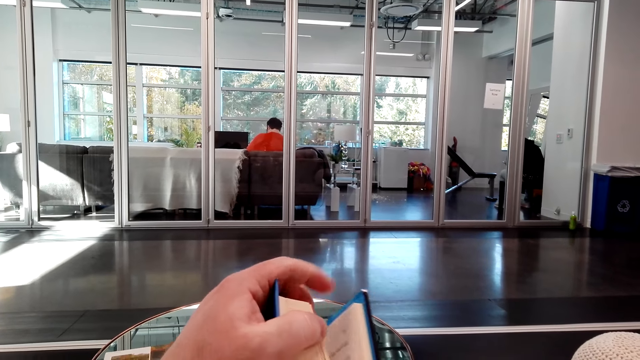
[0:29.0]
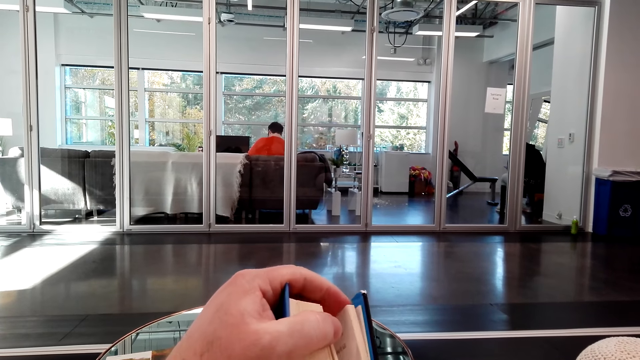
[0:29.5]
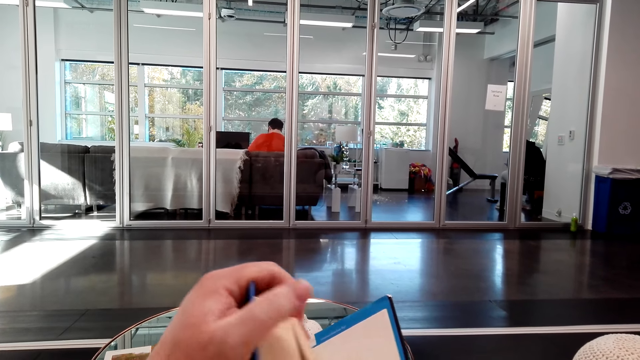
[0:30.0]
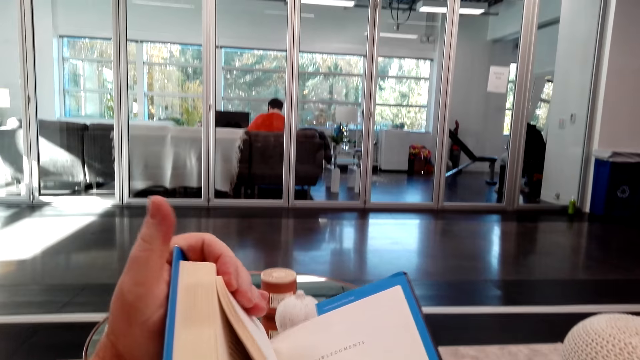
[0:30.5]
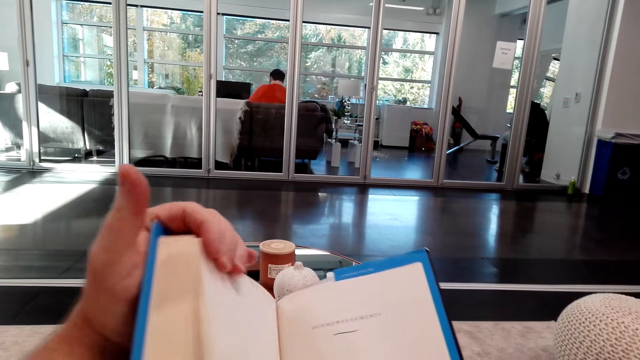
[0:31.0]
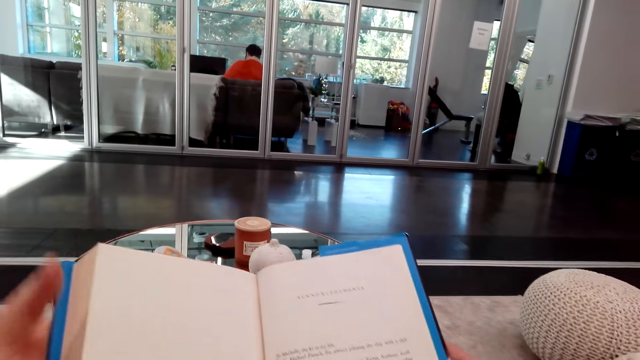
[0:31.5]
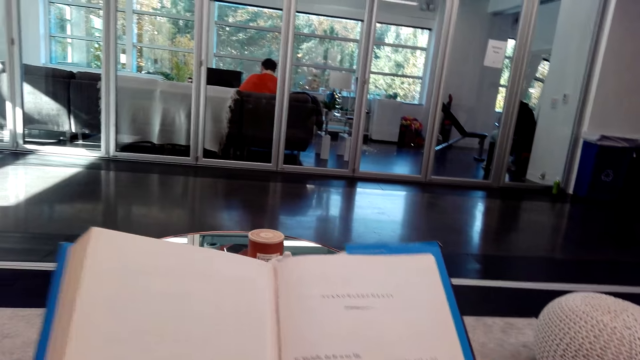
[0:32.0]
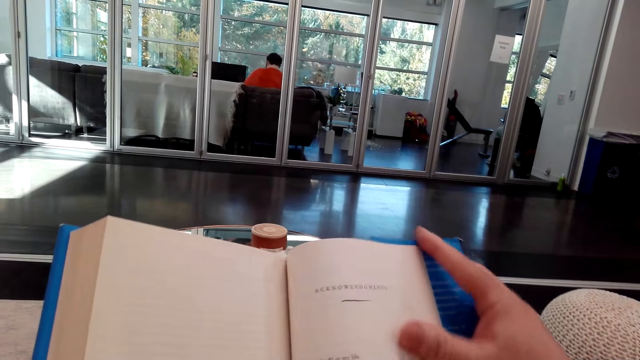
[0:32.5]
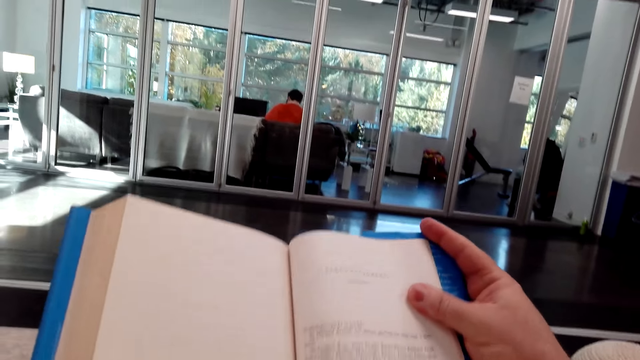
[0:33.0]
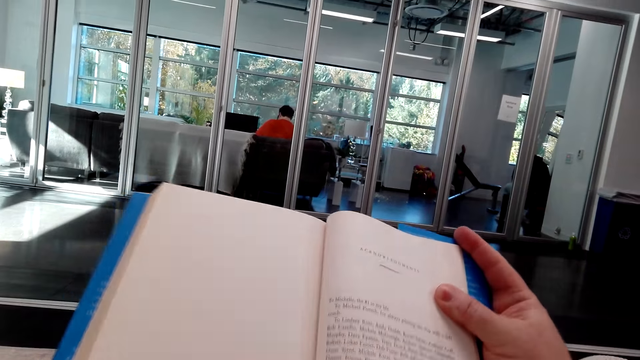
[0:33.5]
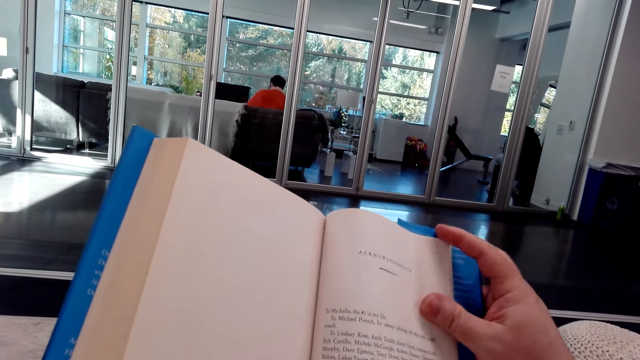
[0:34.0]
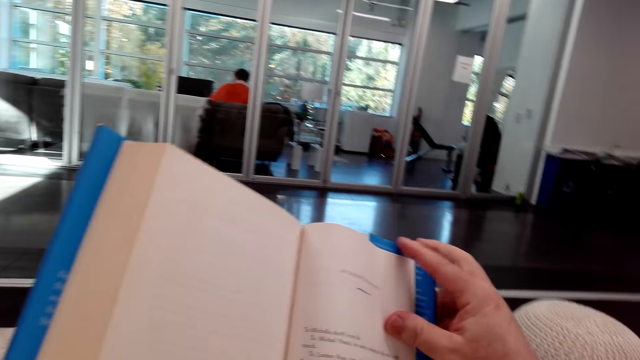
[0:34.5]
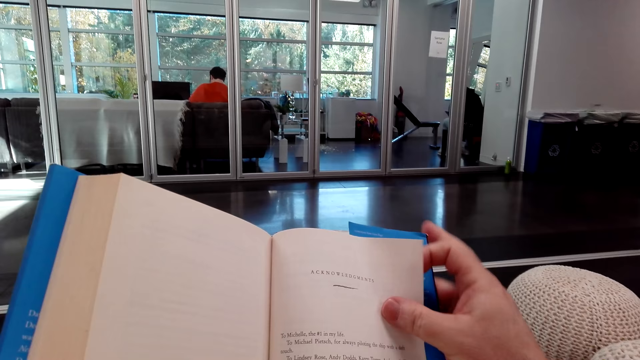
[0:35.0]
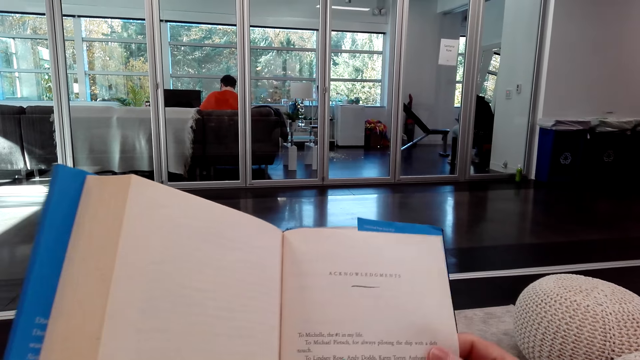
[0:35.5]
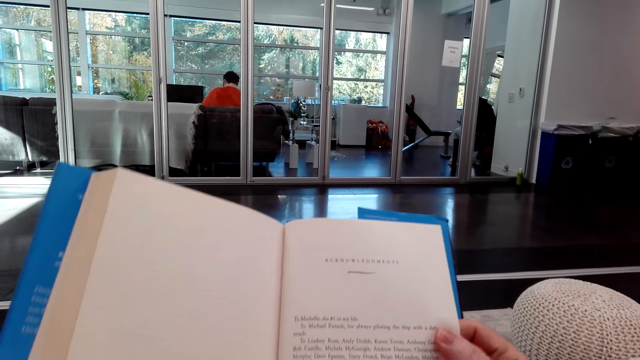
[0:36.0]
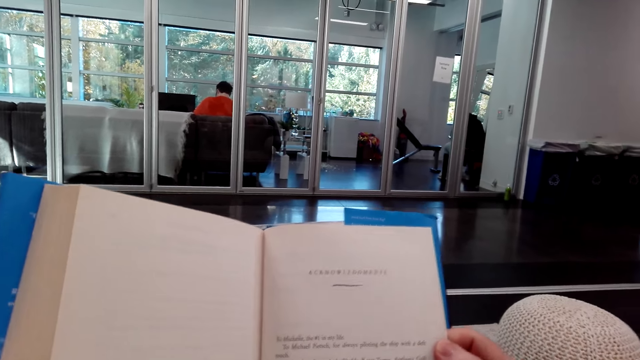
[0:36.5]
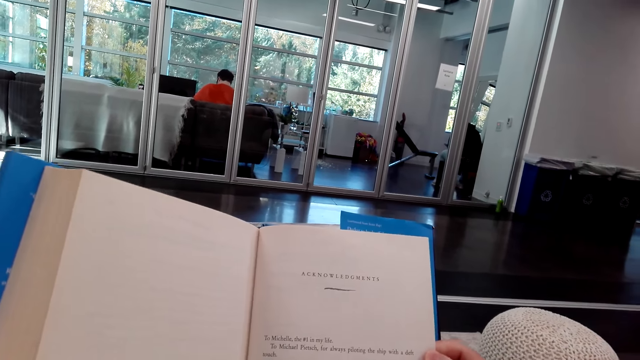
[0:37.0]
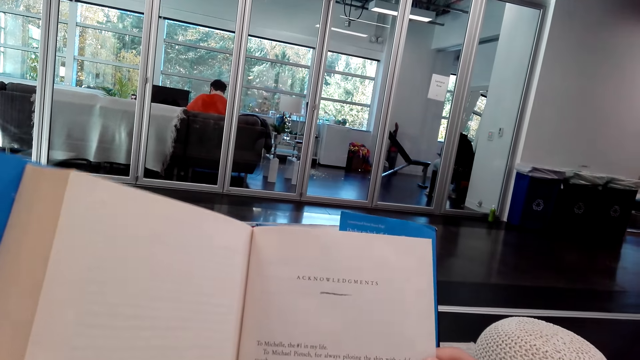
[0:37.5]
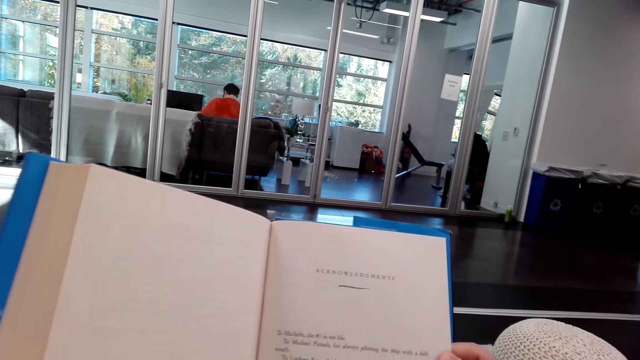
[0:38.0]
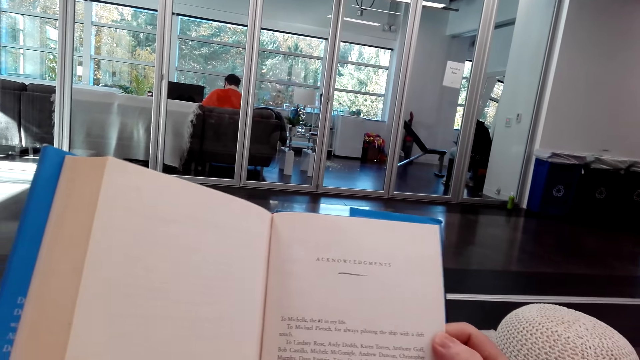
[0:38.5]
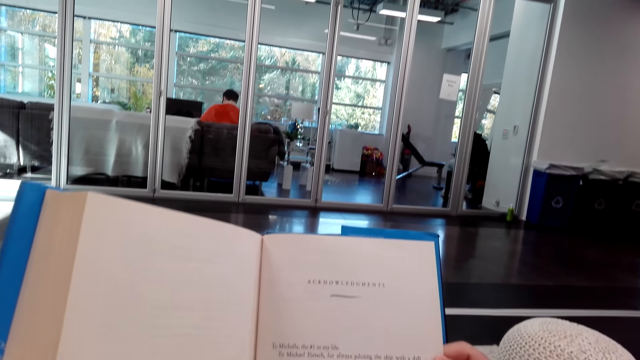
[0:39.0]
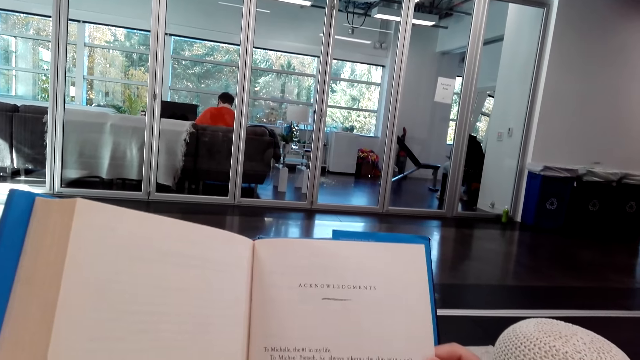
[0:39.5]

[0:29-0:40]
The camera wearer scrolls the book. They open the novel. They read the book.

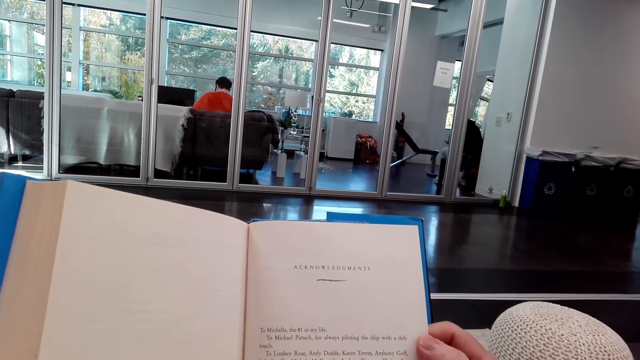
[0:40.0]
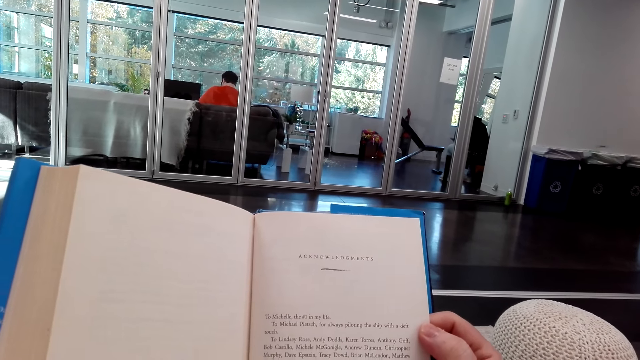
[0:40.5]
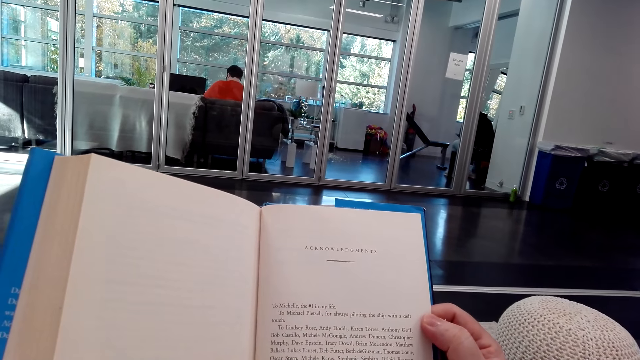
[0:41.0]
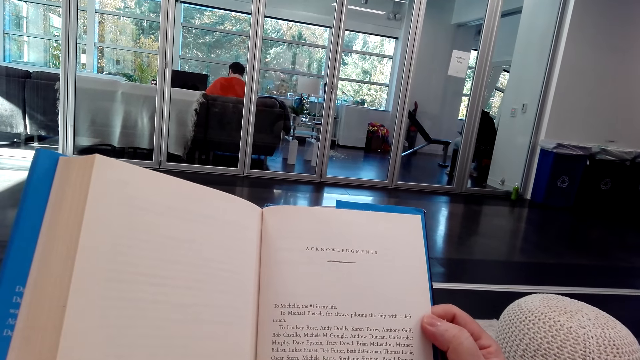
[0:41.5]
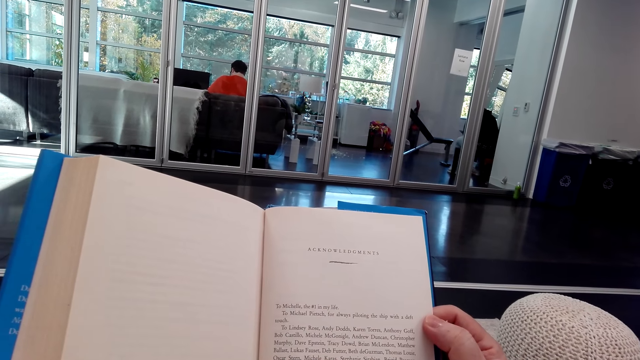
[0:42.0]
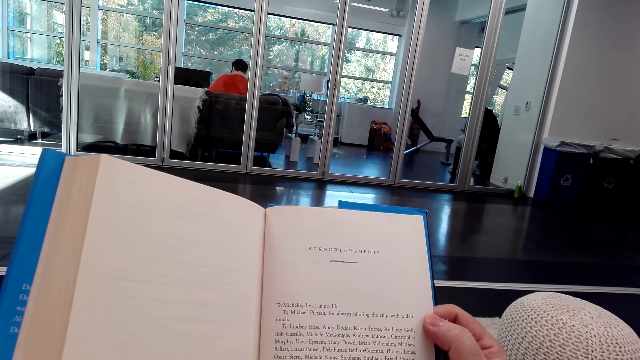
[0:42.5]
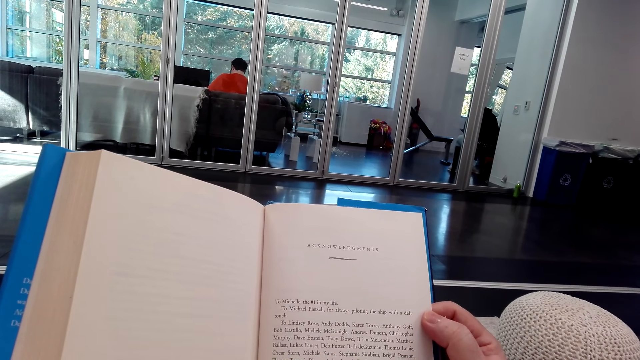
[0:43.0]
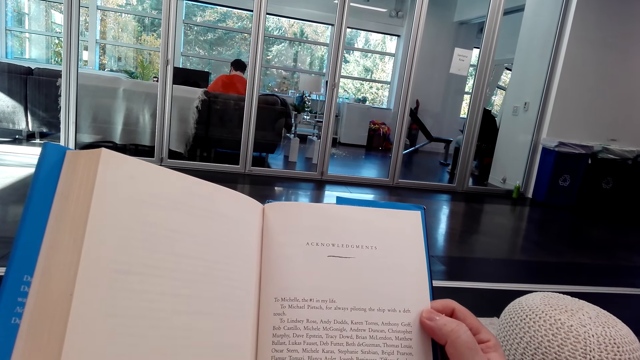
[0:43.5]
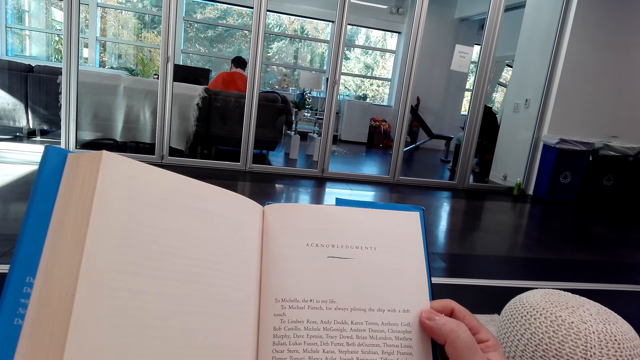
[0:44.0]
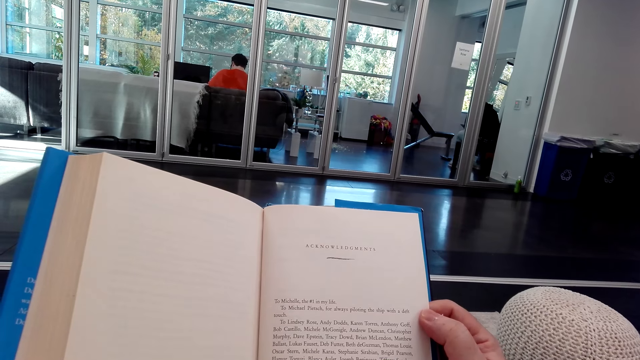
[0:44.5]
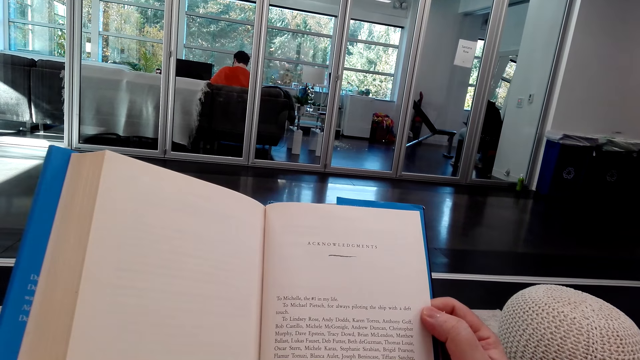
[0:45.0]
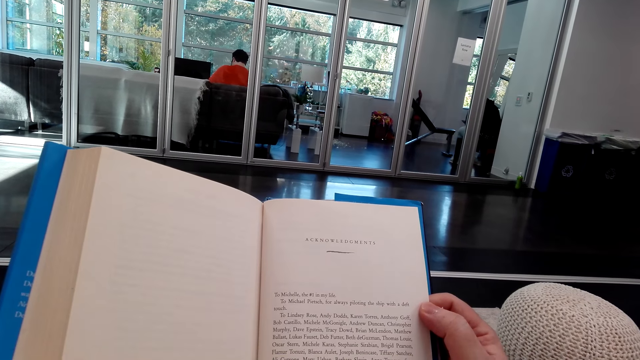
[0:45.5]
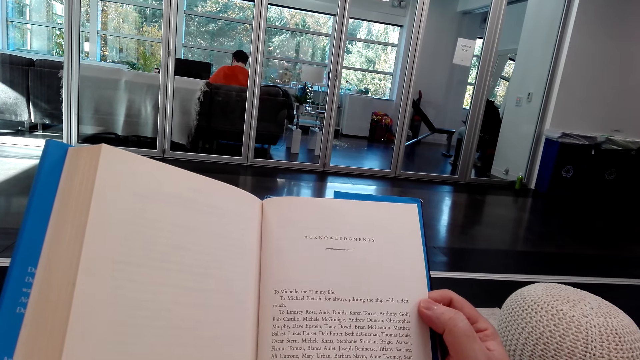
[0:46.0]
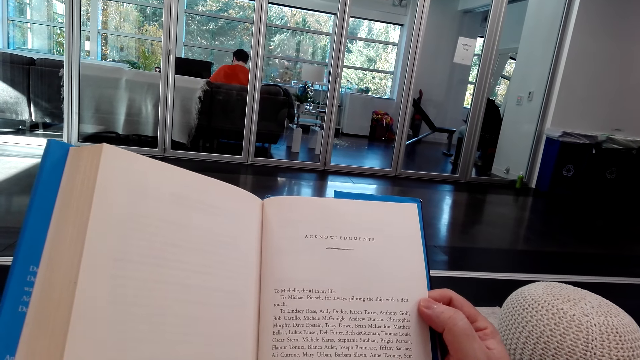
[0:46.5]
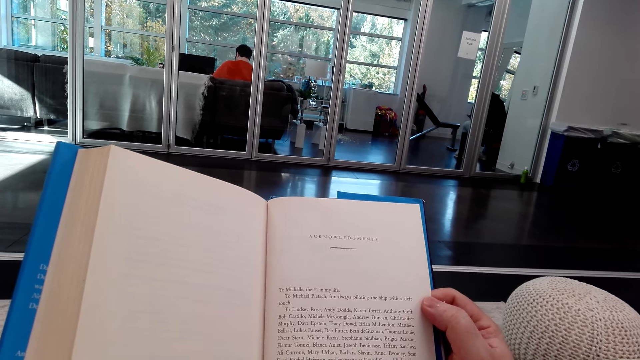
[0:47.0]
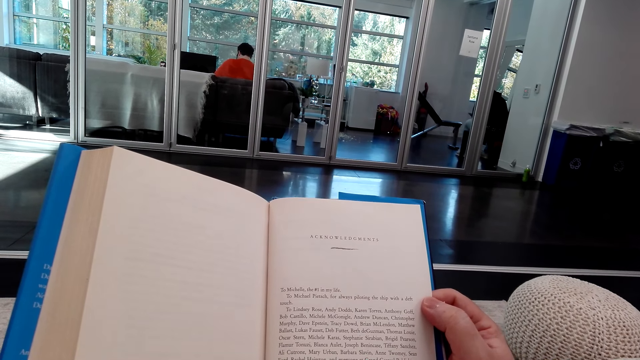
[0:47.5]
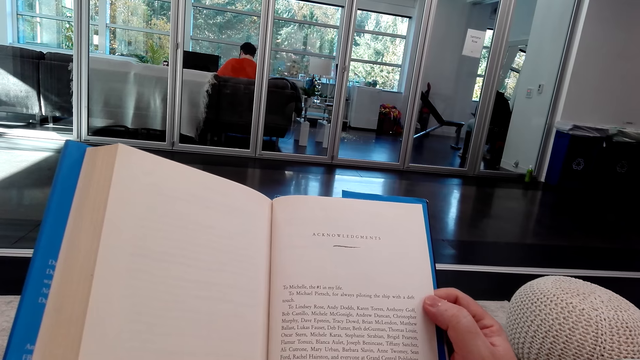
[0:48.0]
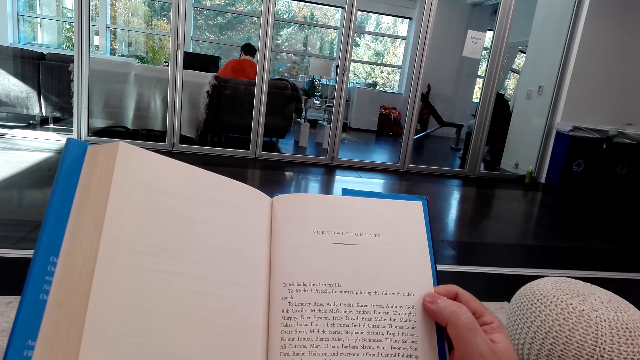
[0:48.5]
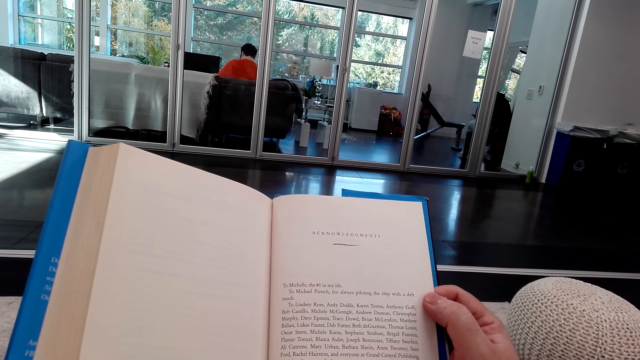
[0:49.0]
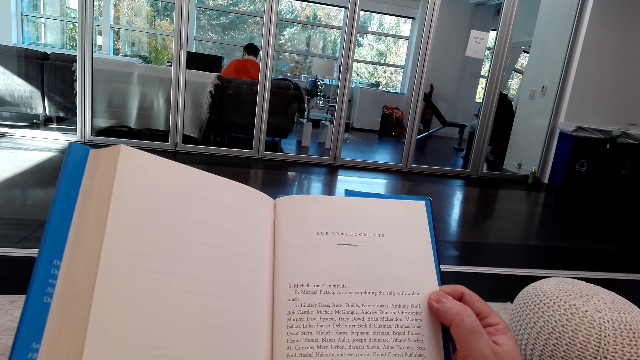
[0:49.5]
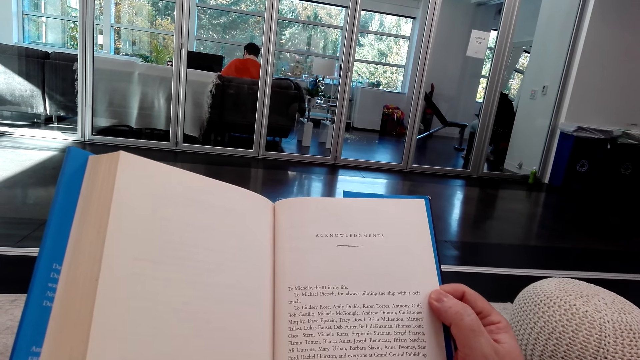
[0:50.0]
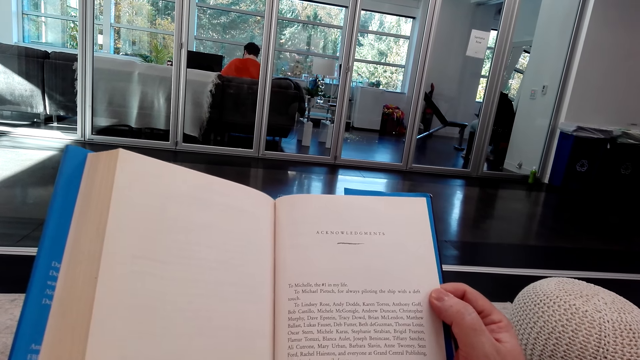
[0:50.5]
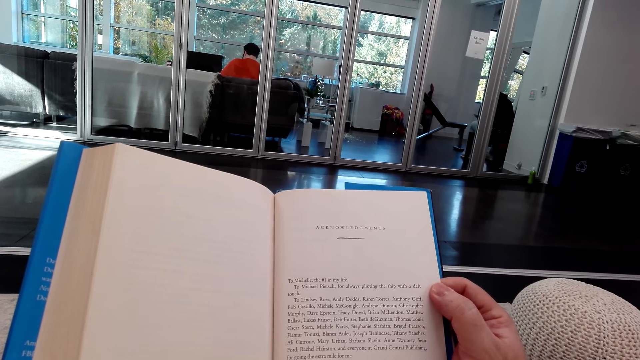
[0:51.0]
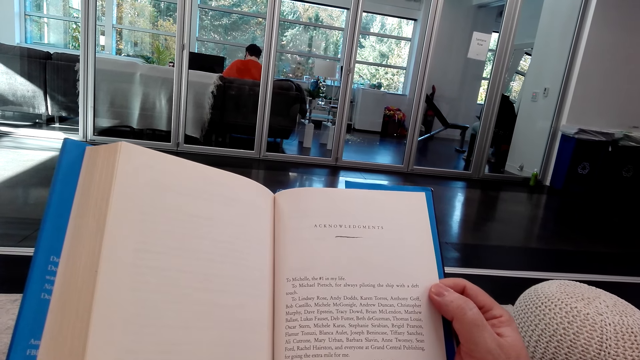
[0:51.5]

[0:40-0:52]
The camera wearer holds the novel.
